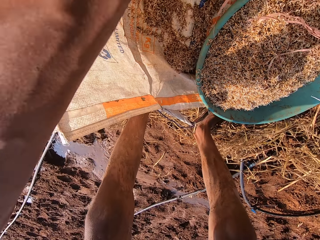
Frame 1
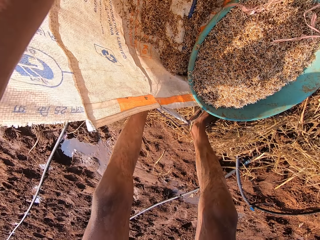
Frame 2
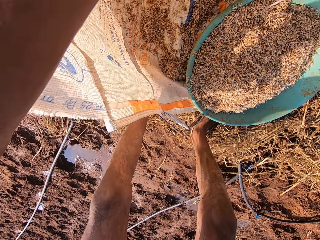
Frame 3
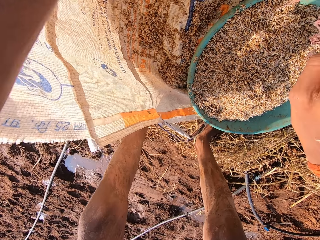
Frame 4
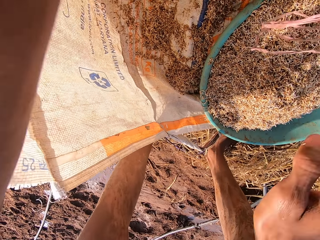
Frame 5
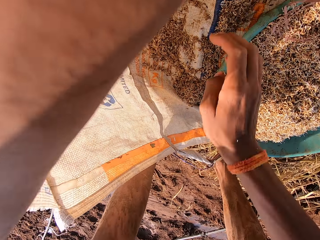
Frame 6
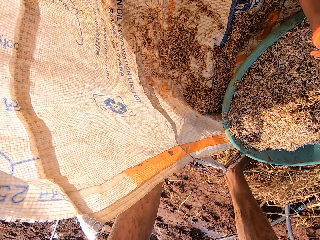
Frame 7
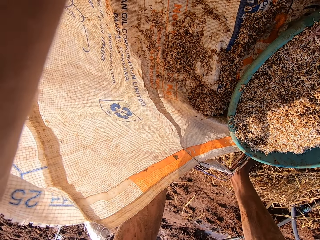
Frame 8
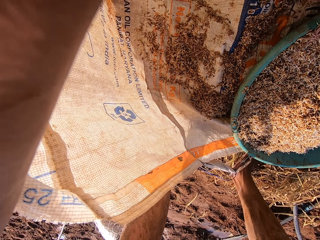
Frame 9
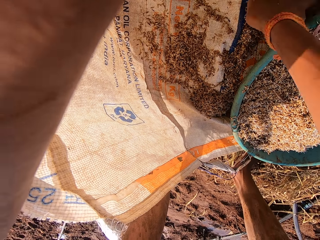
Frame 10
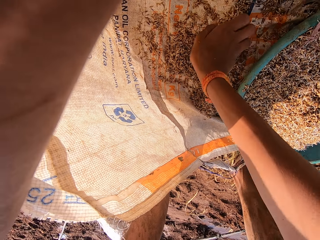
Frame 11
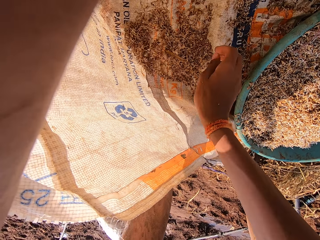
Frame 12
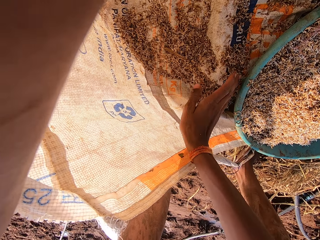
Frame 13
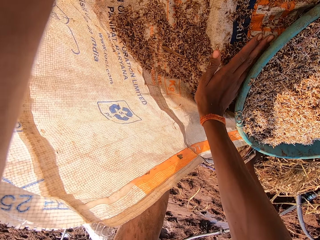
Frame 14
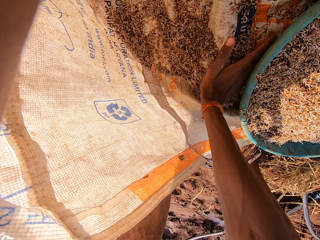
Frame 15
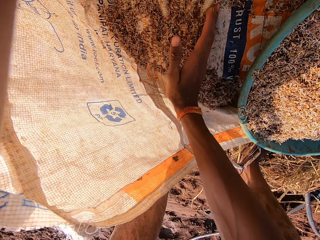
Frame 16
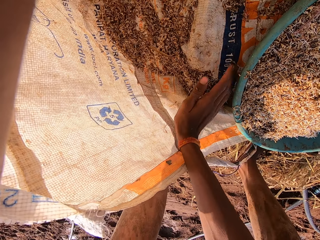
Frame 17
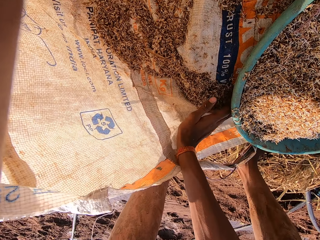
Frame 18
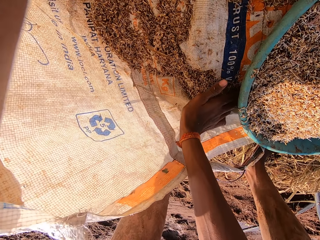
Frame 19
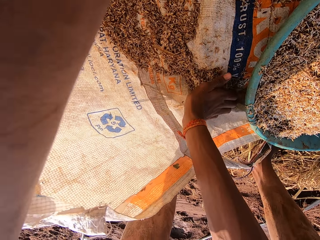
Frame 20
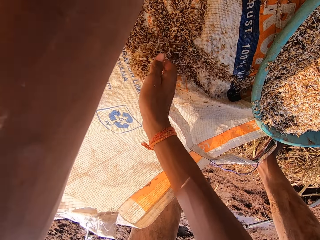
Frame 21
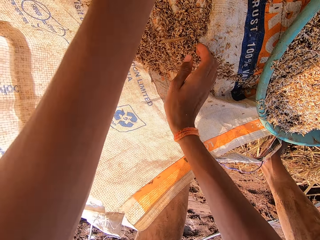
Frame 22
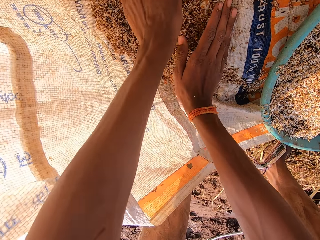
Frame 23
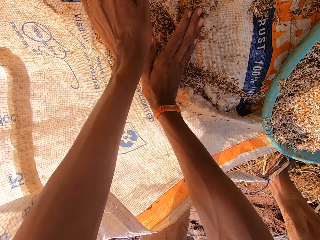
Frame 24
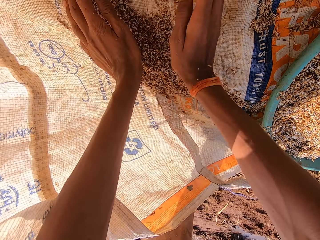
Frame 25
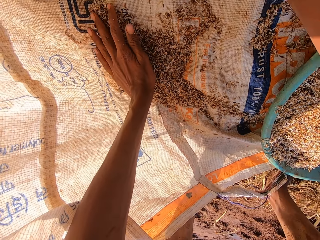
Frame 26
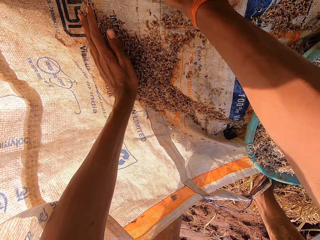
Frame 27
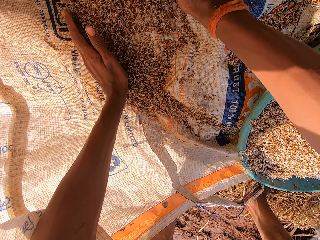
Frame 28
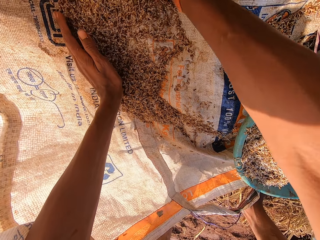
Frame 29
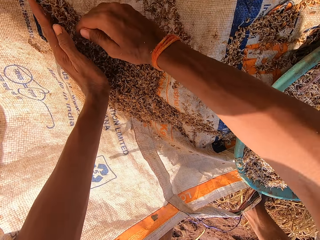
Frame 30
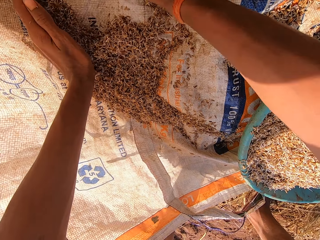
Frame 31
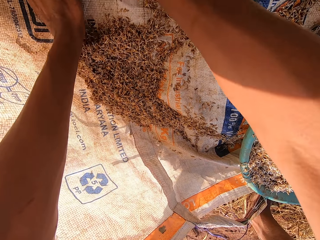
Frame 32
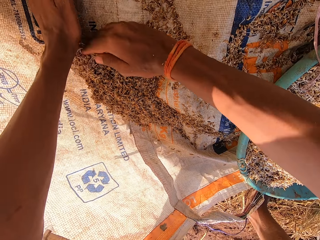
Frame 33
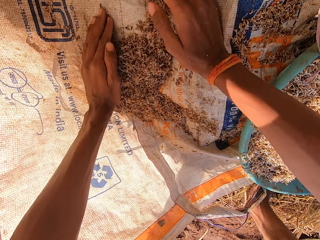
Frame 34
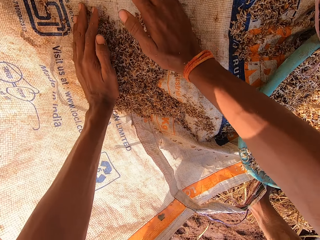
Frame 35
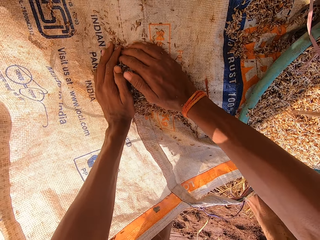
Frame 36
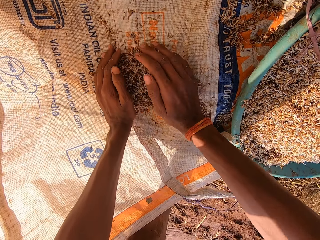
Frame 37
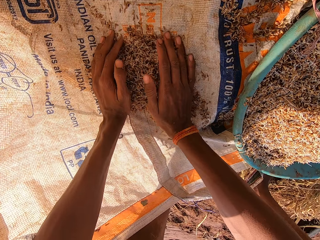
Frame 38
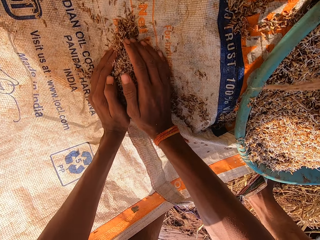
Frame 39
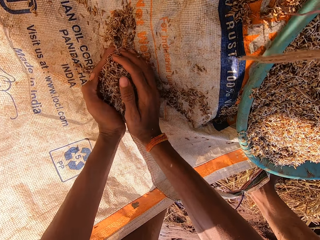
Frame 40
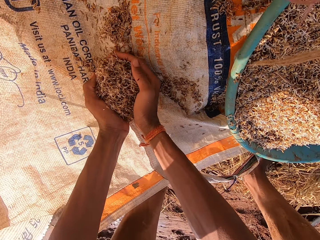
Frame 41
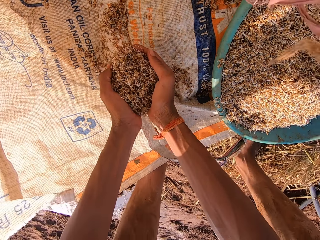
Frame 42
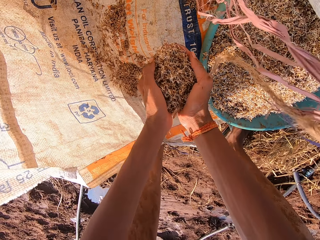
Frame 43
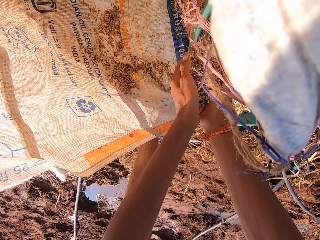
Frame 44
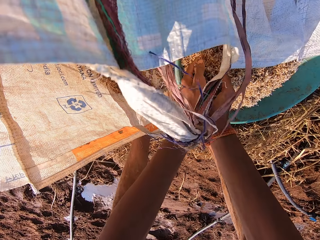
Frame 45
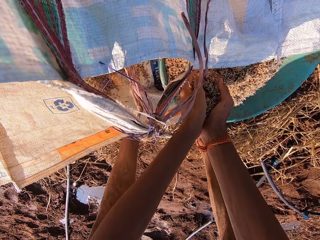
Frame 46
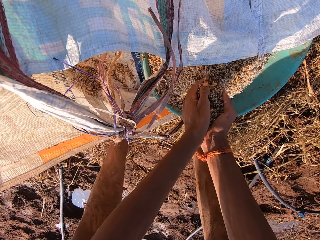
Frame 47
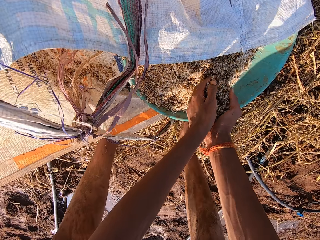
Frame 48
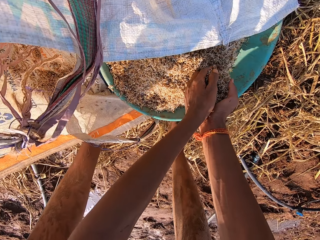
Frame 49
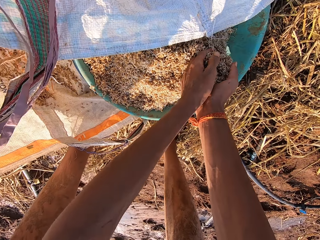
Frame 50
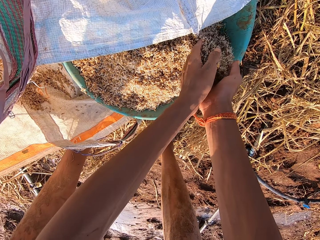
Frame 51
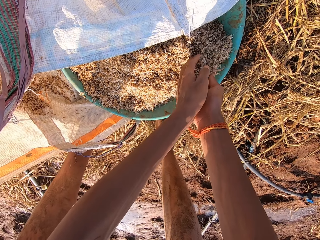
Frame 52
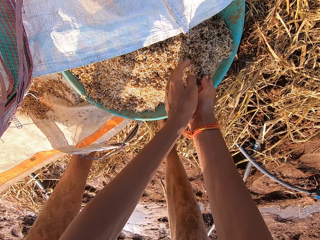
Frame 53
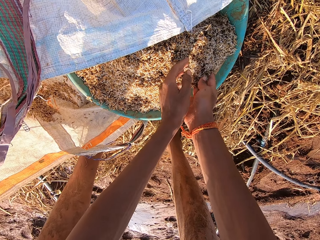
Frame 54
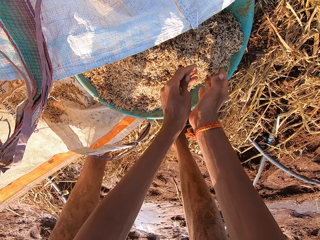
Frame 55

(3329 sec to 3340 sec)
The camera wearer moves the sack. He gathers the grains in the sack with his right hand. He moves the chaffs in the sack. He packs the grains from the sack with both hands. He takes chaffs from the sack. He pours the grains into the bowl with both hands.

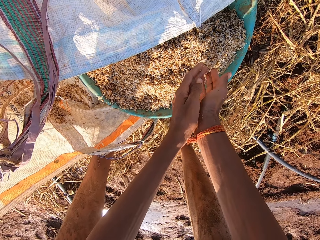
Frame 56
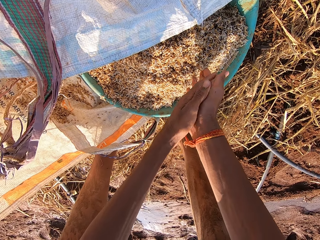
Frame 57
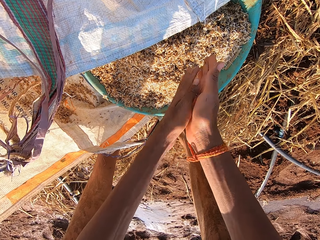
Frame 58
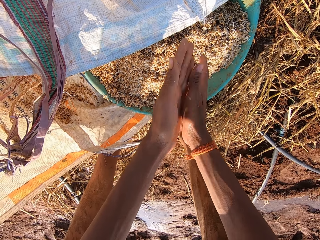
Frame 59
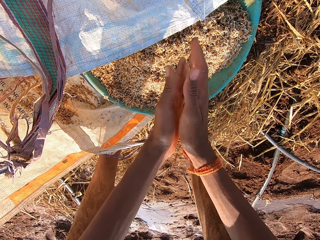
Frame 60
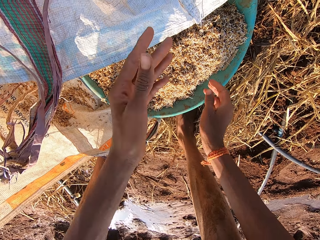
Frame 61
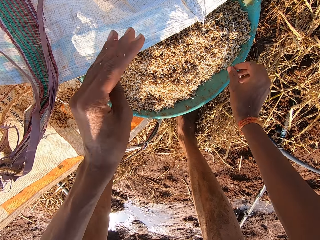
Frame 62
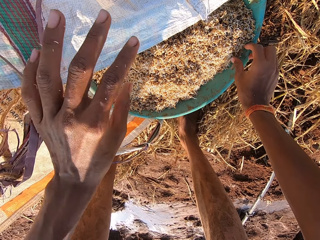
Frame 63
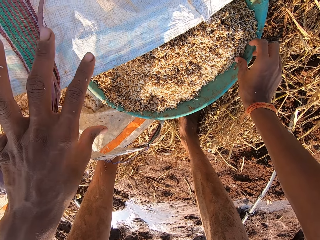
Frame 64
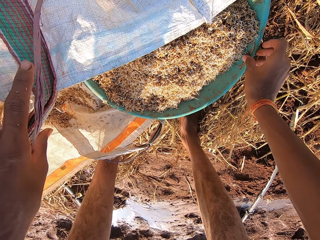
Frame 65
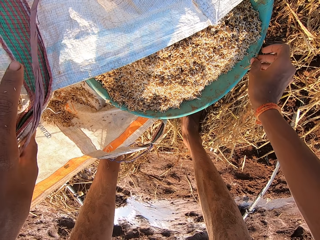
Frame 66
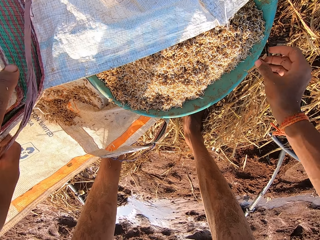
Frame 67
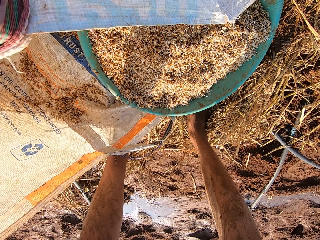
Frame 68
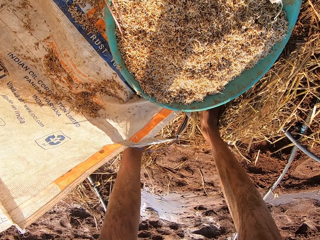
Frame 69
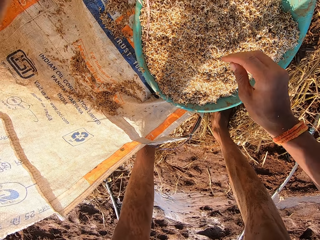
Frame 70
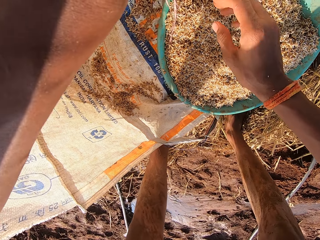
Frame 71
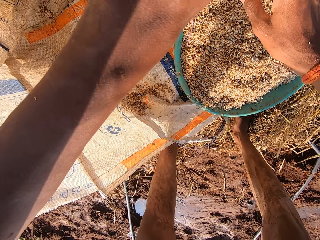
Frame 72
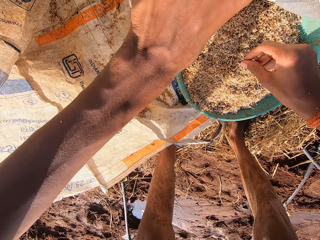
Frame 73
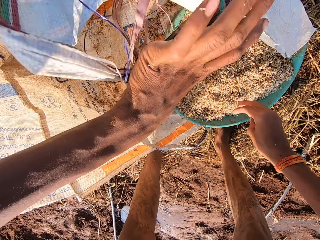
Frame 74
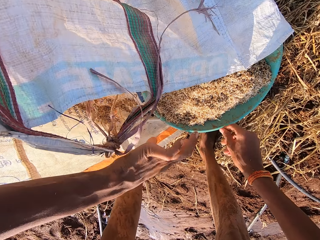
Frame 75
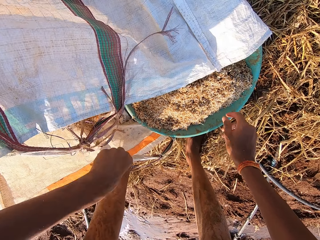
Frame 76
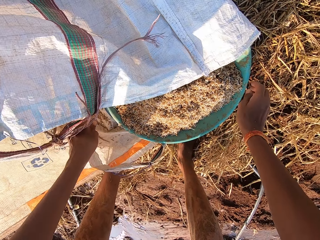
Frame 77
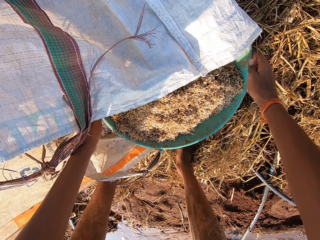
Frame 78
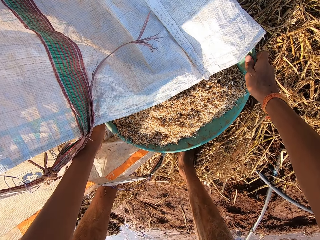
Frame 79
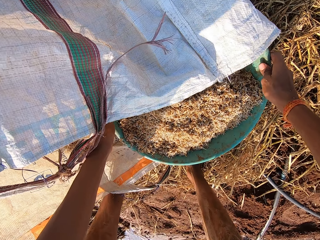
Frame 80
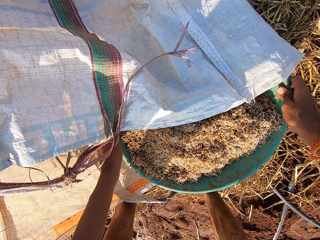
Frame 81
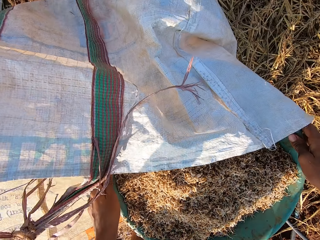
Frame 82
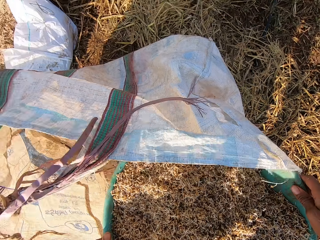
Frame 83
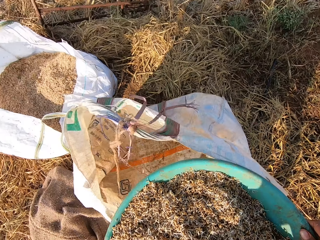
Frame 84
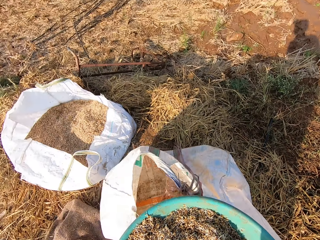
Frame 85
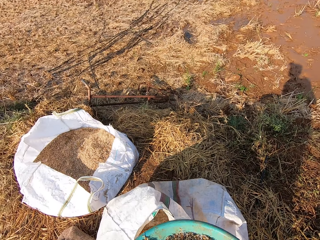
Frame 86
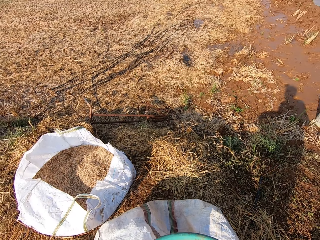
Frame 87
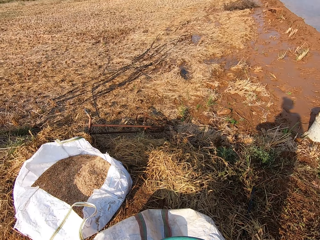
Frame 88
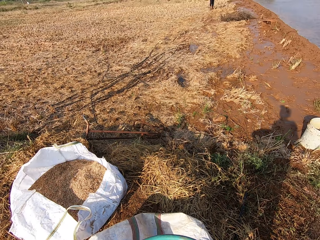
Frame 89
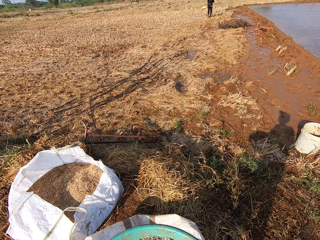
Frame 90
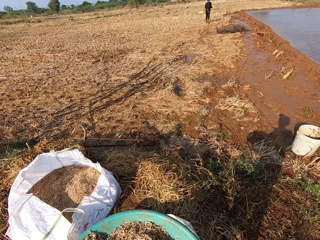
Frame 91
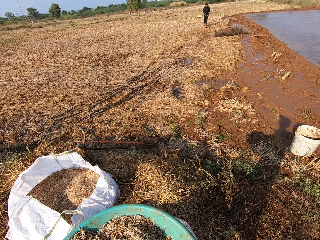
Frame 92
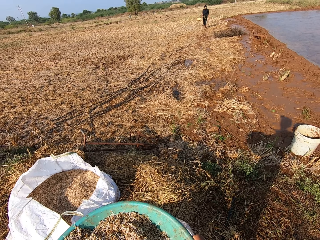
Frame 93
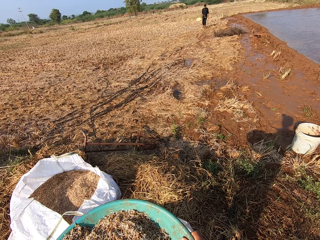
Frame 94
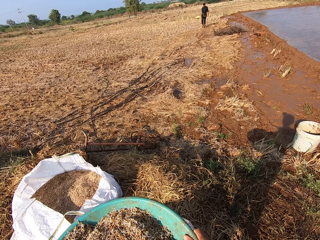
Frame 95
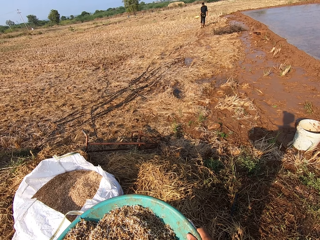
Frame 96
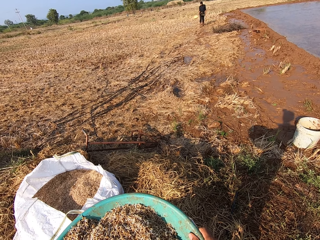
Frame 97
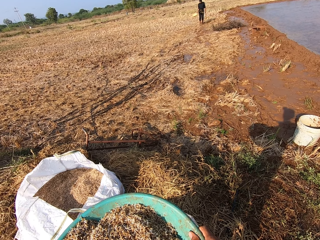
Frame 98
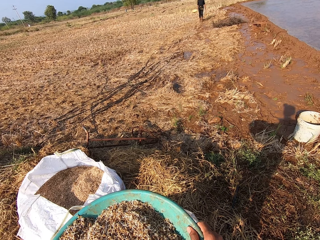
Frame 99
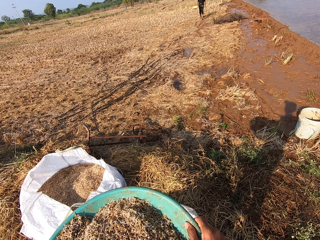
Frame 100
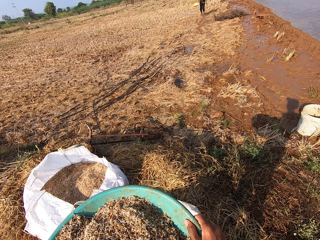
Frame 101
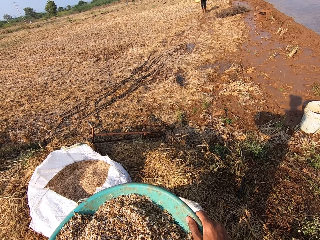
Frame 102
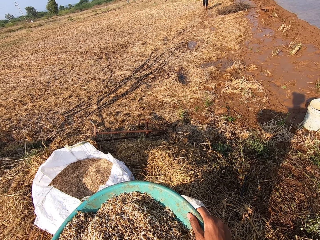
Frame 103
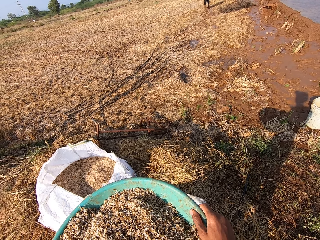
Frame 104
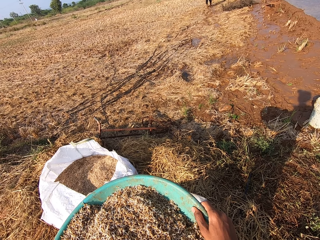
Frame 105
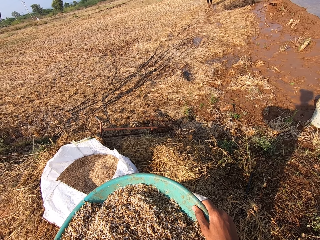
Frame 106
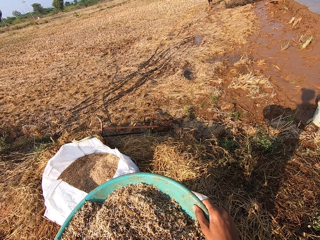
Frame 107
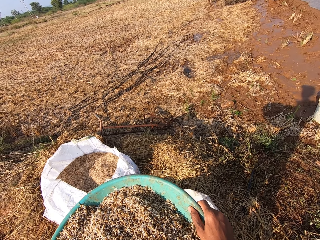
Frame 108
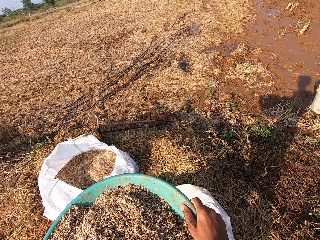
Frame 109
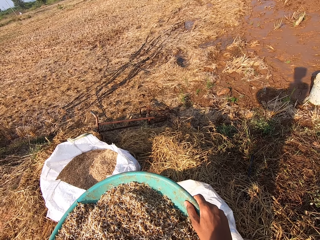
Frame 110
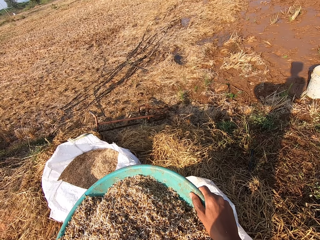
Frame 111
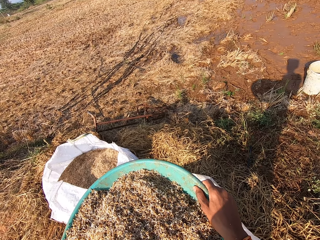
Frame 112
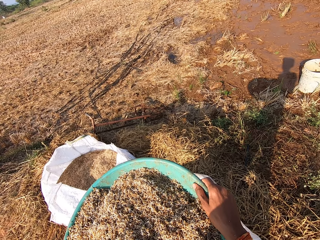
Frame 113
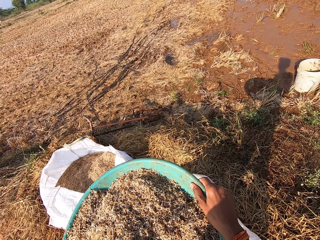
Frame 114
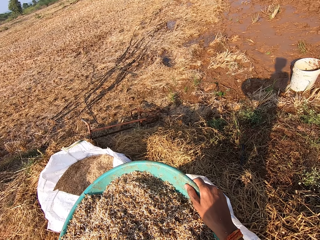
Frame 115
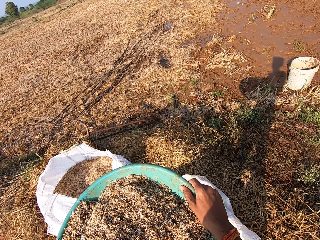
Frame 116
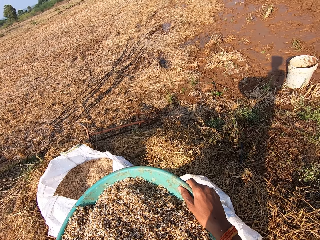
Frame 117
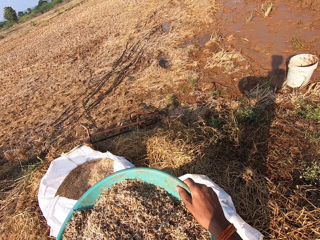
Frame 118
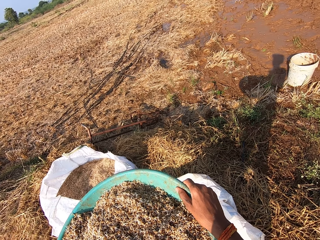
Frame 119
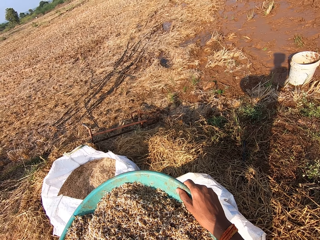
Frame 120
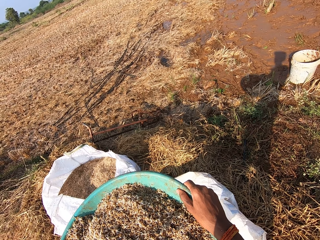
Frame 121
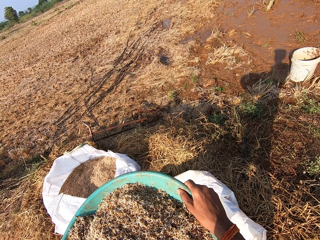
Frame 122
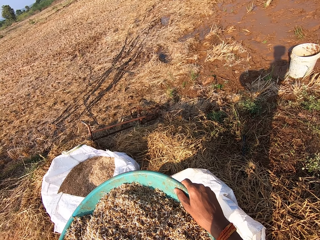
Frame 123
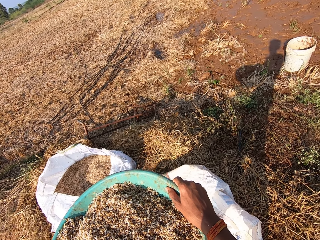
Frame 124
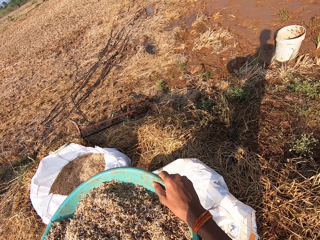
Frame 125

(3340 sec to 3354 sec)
The camera wearer dusts the grains from his hands into the bowl. He rubs his hands. He removes dirt from the bowl with his right hand. He adjusts the sack with his left hand. He carries the bowl of grains from the sack with both hands. The man holds the bowl with his right hand. The man walks towards the camera wearer. The camera wearer looks around the field. He interacts with the man.
